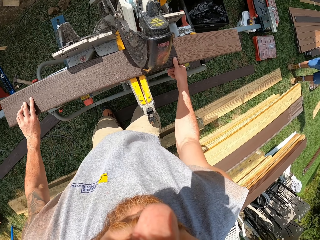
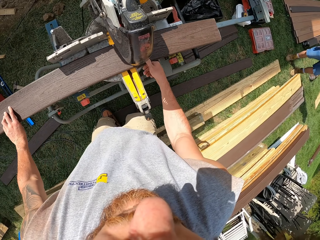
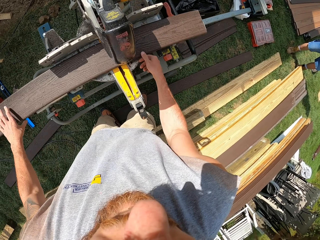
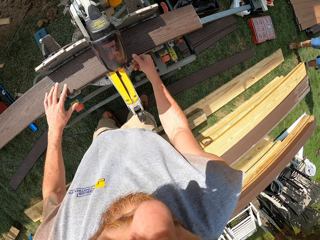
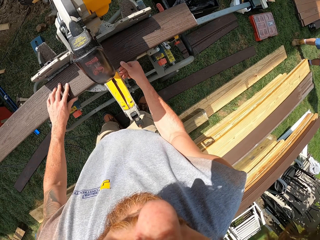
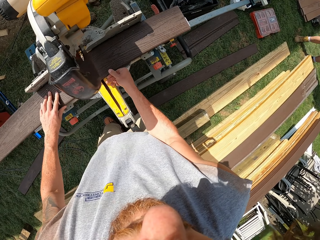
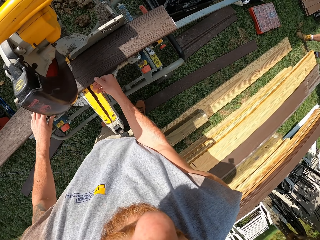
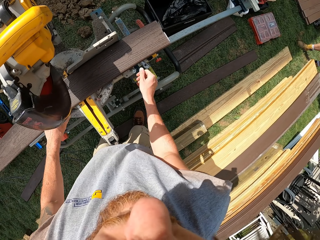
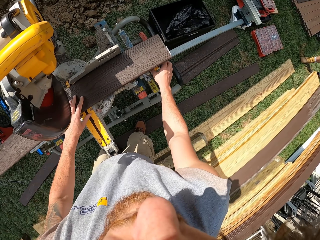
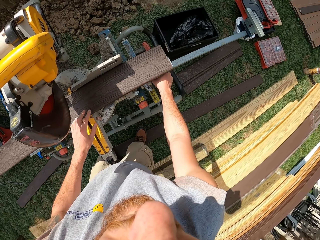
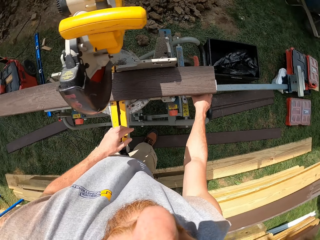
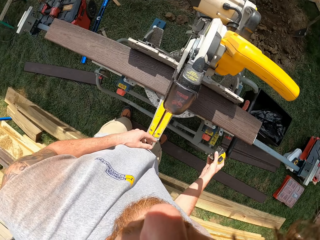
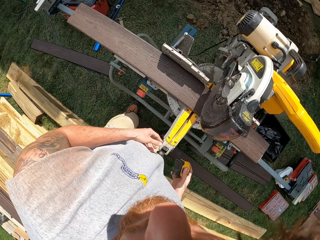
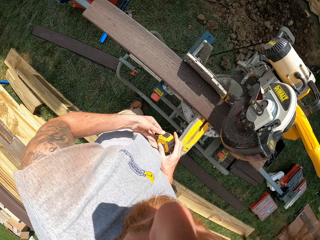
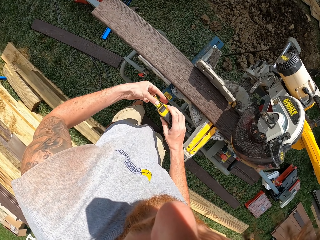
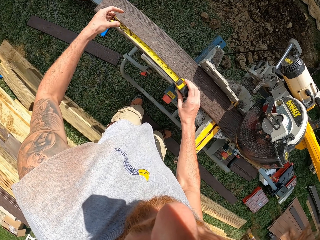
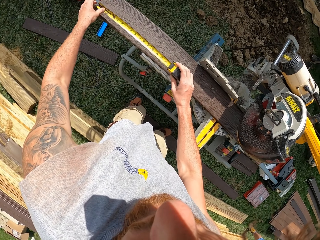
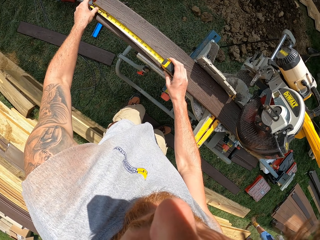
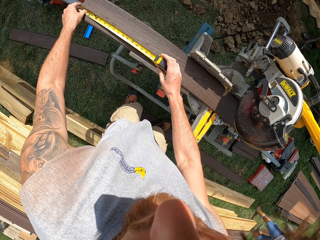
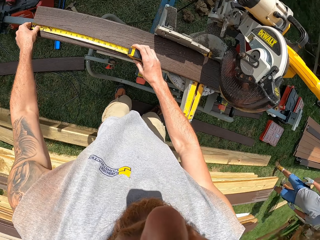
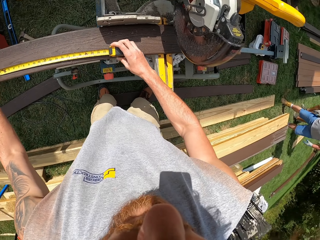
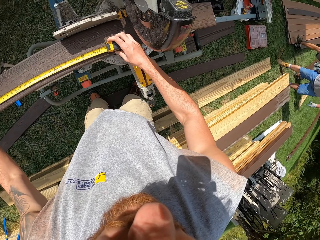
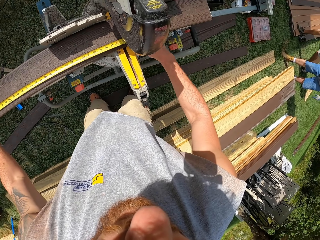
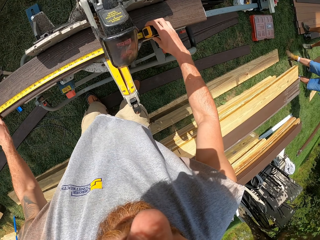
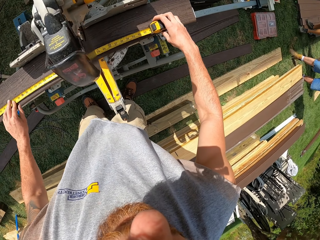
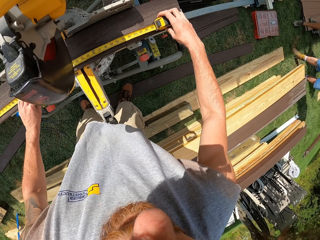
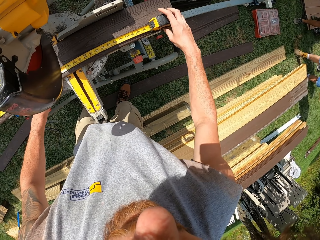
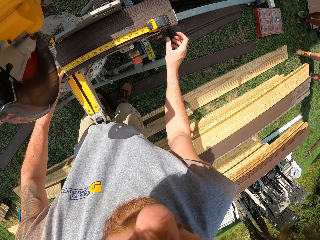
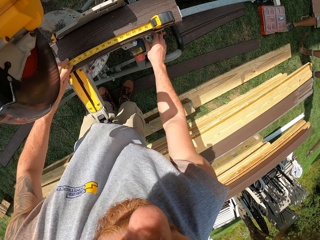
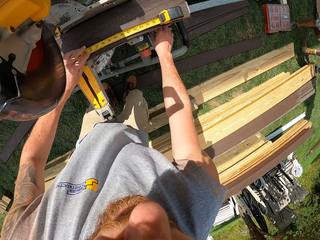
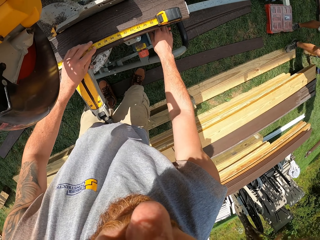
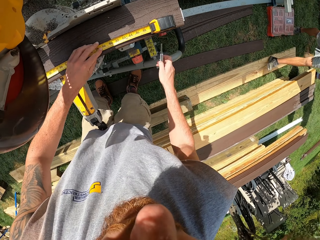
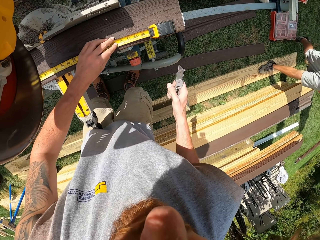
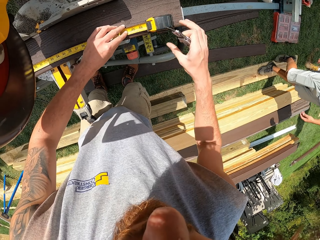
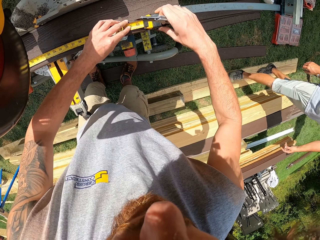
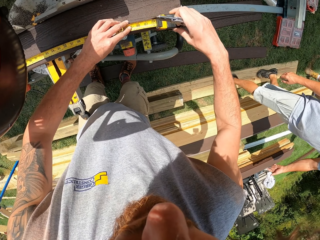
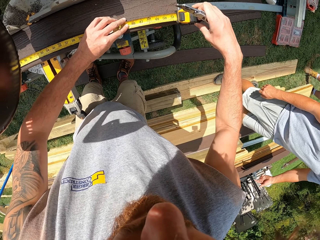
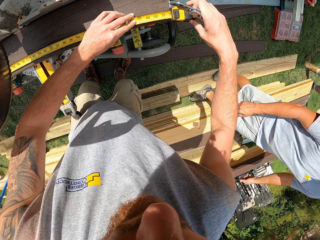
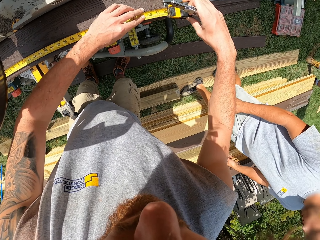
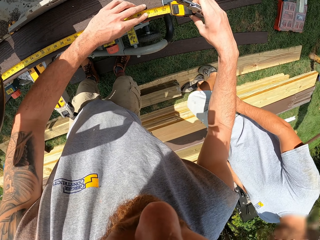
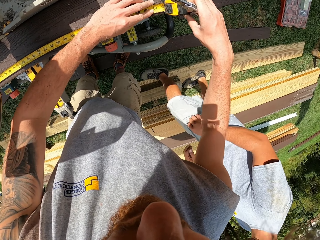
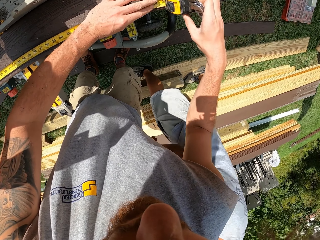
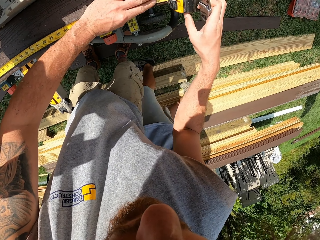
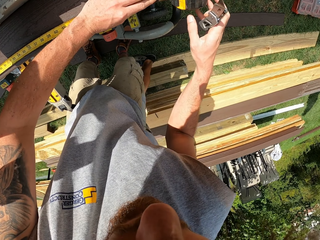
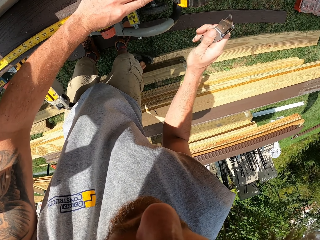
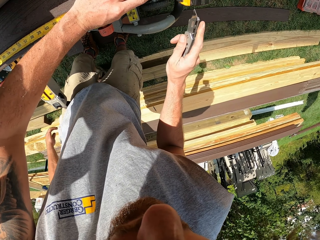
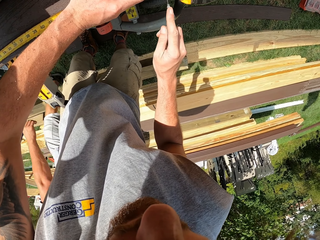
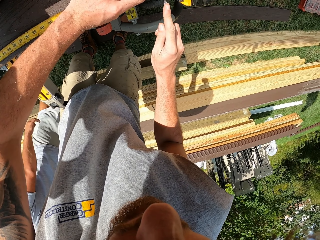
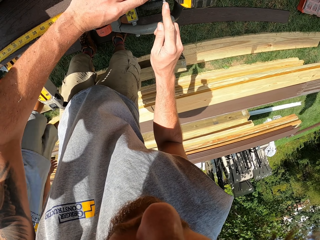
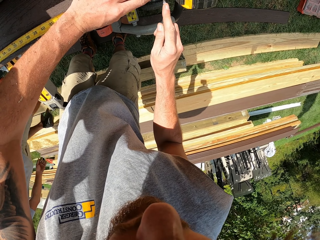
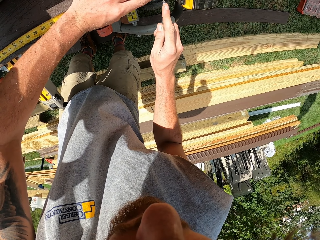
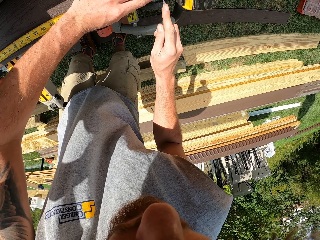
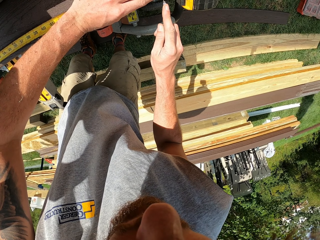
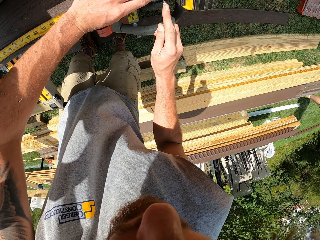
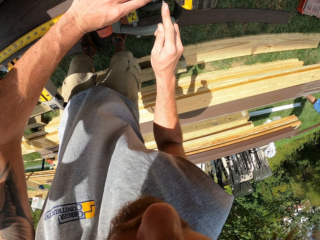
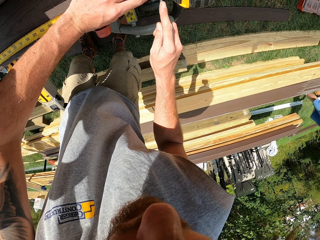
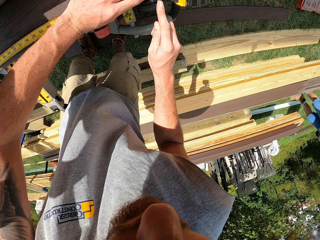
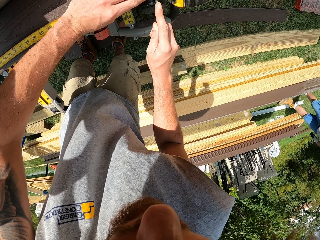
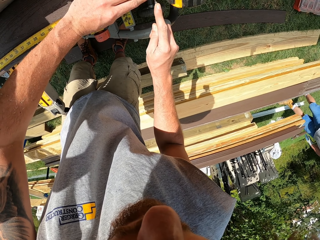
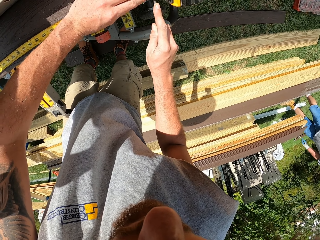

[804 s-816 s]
The camera wearer pushes a timber in a line. They pick up a hand measuring tape or tape measure. They pull the tape measure. They measure the timber. They drop the tape measure. They pick up a marker knife. They measure the wood. They put a mark in the timber.

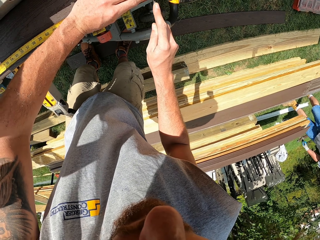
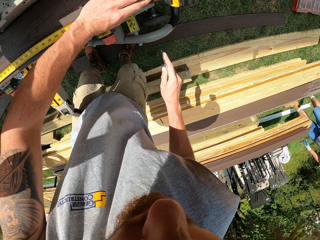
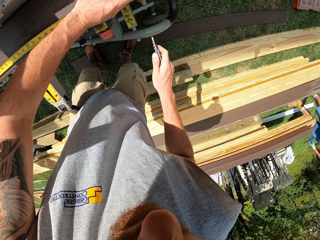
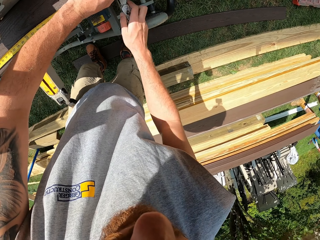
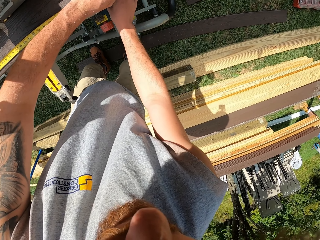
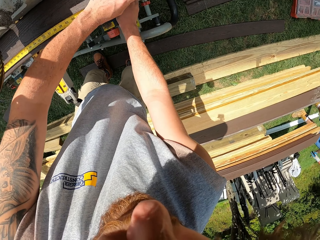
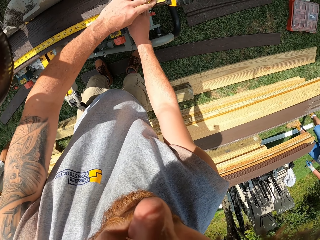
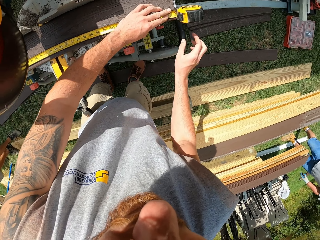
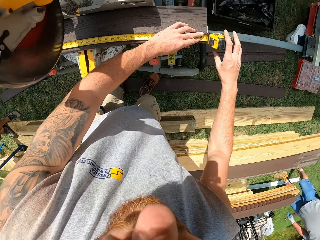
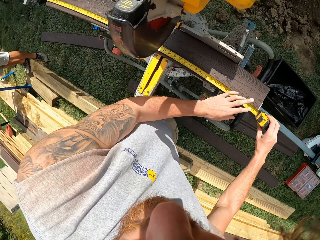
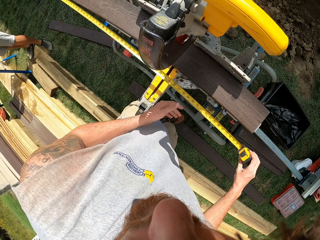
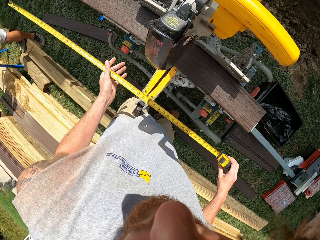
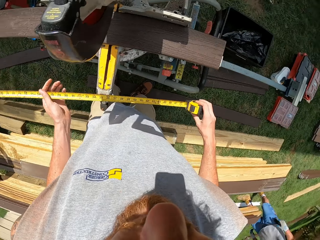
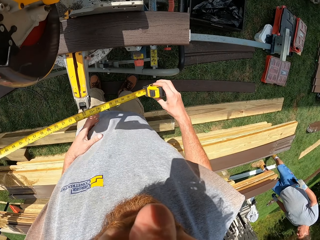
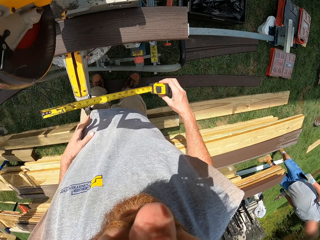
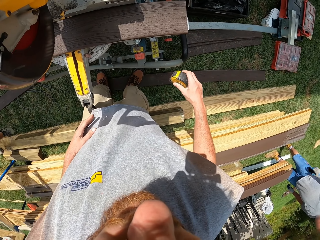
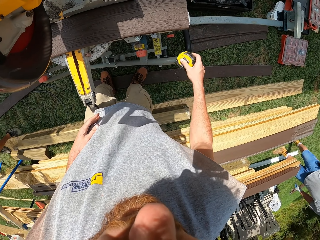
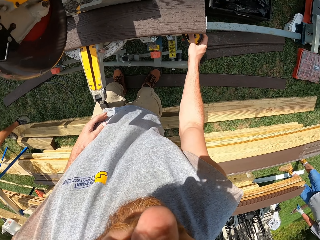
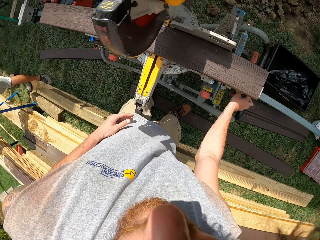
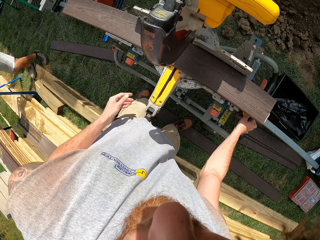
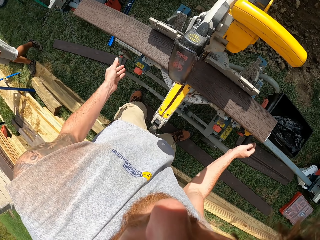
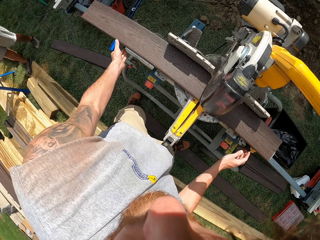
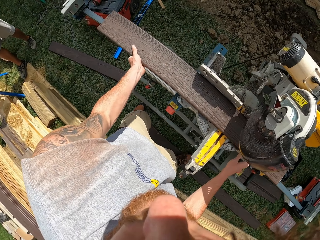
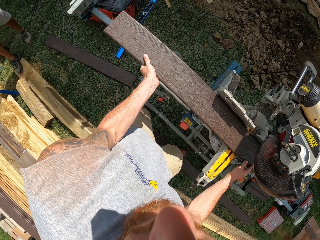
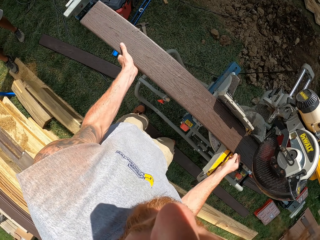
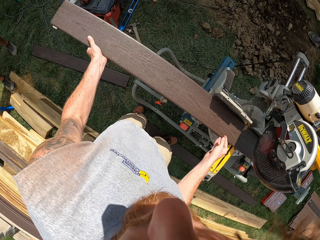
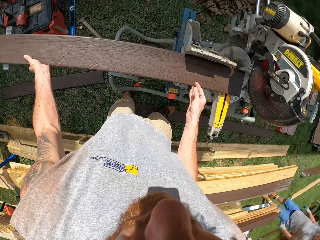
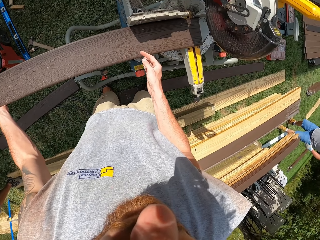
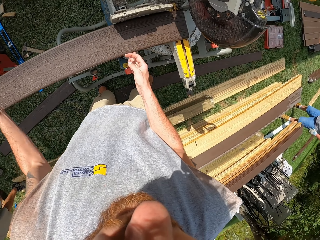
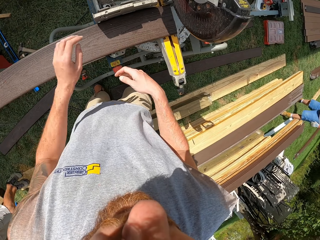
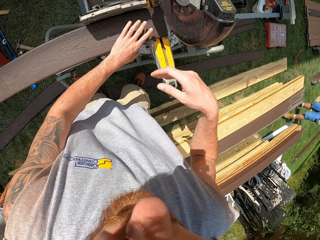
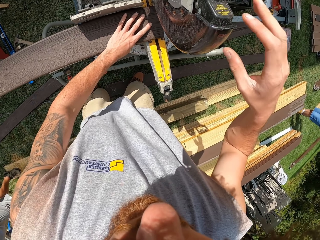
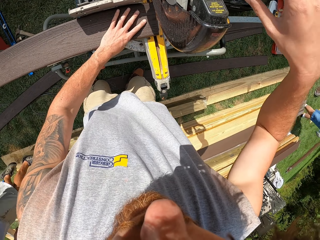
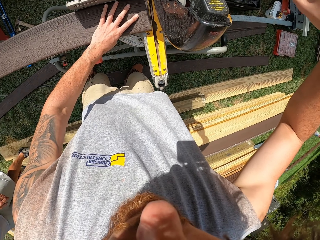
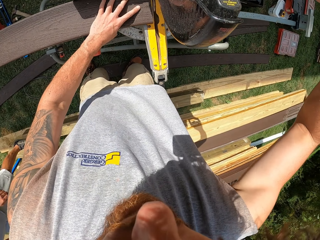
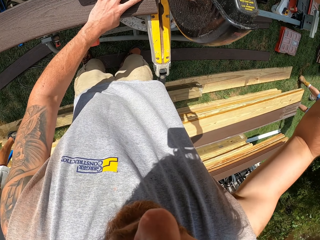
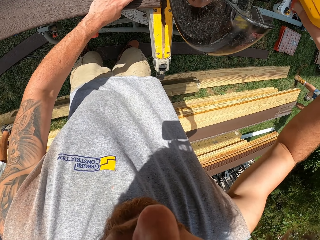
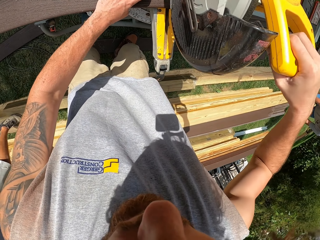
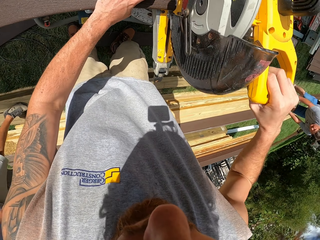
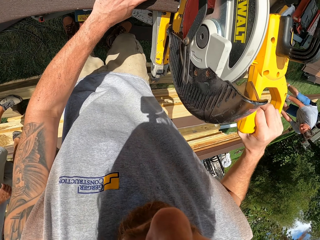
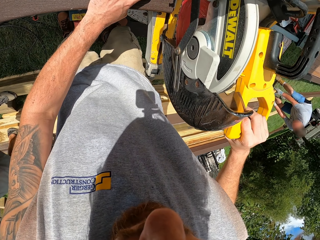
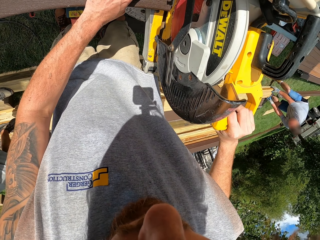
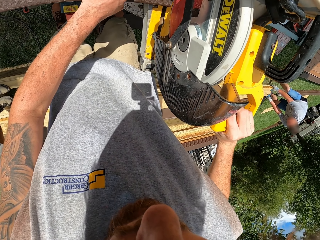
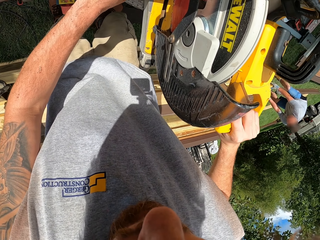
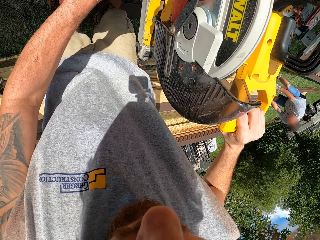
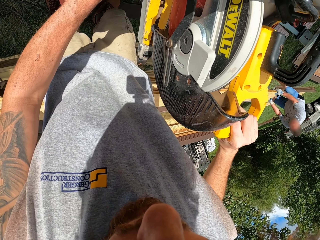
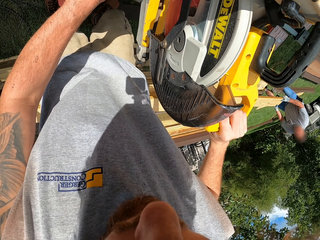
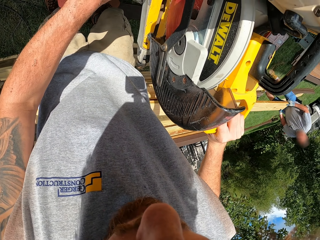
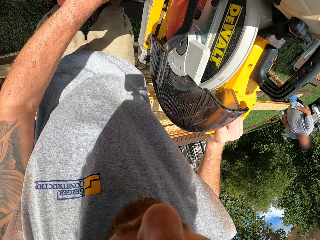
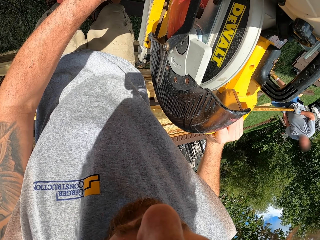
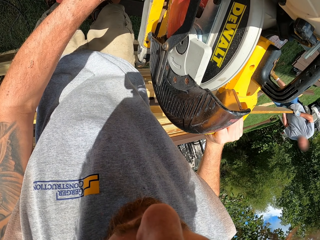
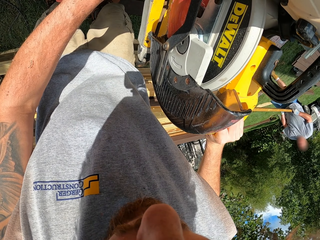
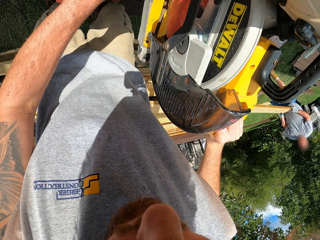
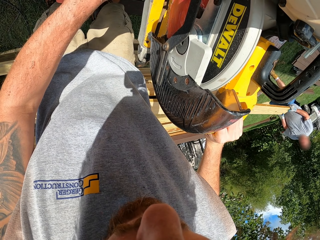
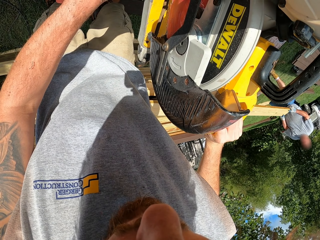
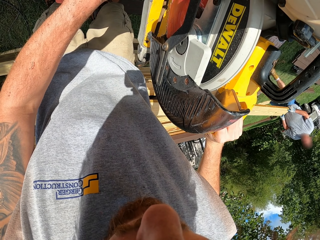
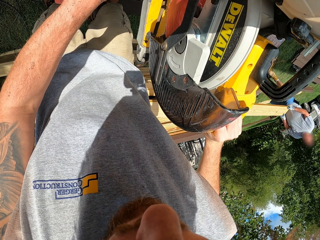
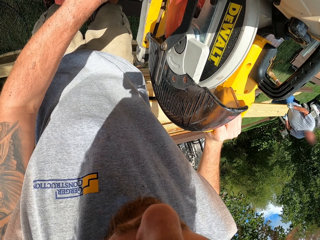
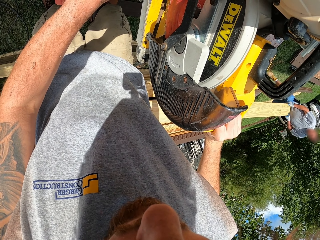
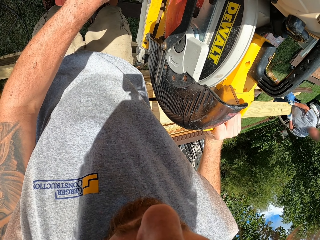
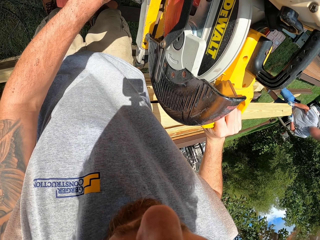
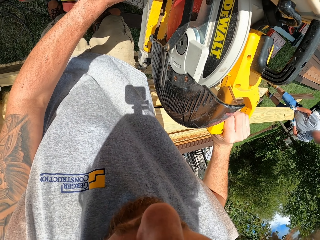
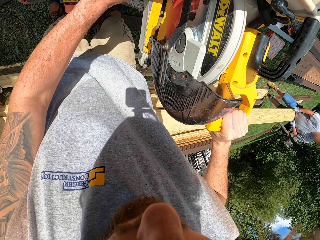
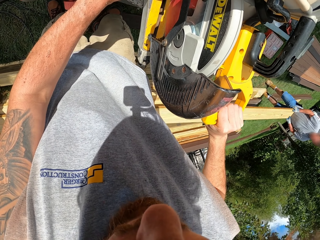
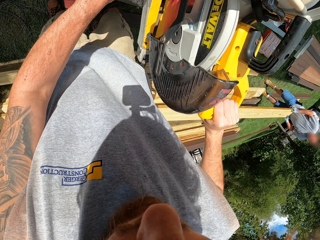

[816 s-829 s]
The camera wearer returns back the marker knife. They pick up a tape measure or hand measuring tape. They push the tape measure. They unfold the hand measuring tape. They put the hand measuring tape on the tool box. They push a timber backward with hands. They operate a circular saw. They cut the timber with the cutting machine.
